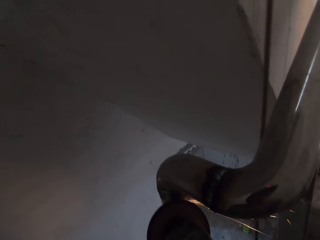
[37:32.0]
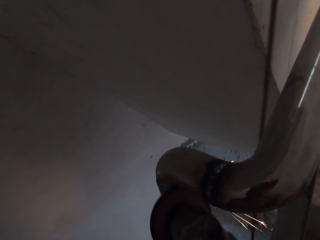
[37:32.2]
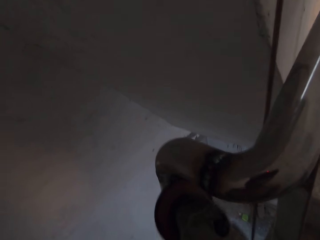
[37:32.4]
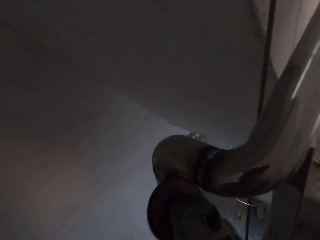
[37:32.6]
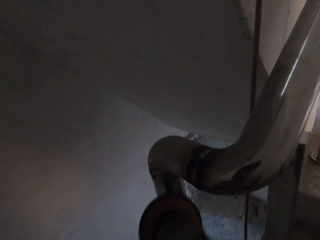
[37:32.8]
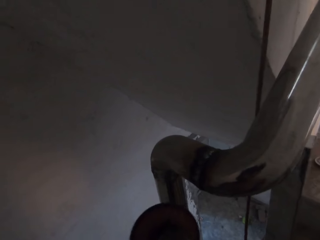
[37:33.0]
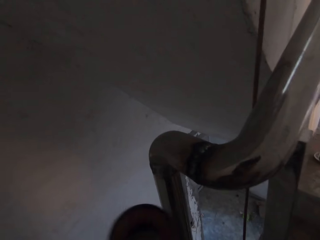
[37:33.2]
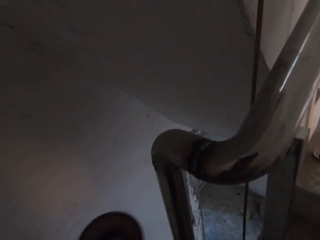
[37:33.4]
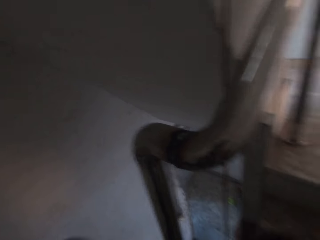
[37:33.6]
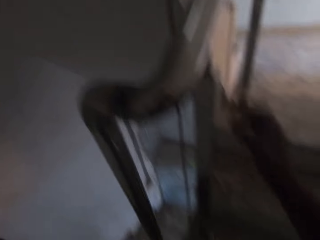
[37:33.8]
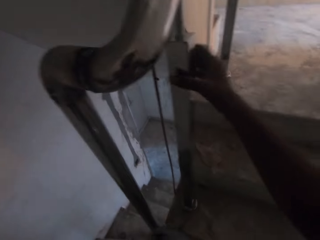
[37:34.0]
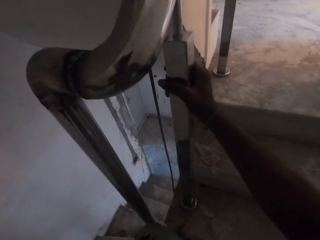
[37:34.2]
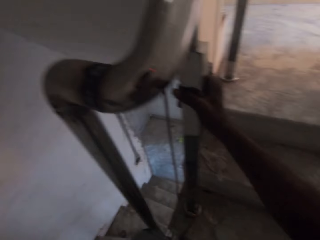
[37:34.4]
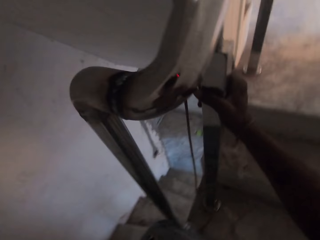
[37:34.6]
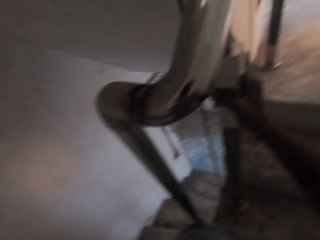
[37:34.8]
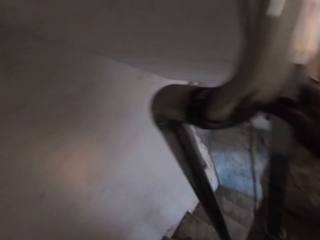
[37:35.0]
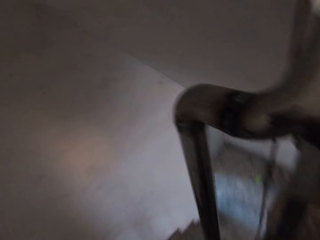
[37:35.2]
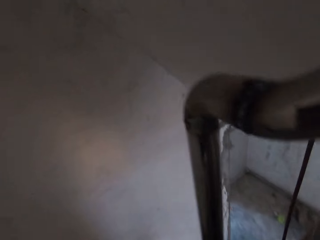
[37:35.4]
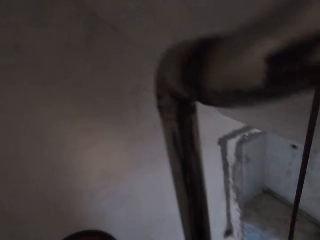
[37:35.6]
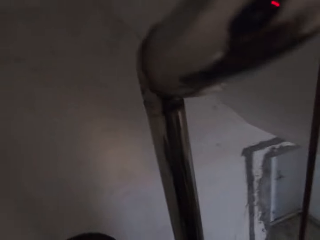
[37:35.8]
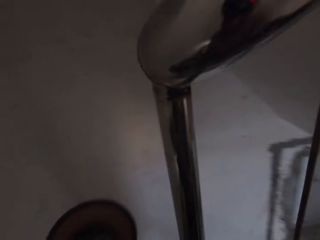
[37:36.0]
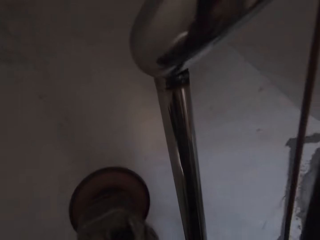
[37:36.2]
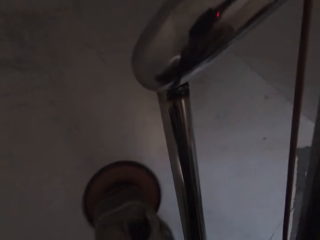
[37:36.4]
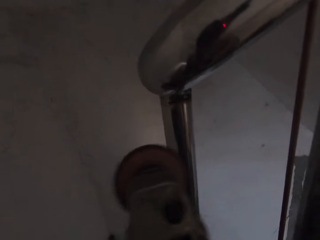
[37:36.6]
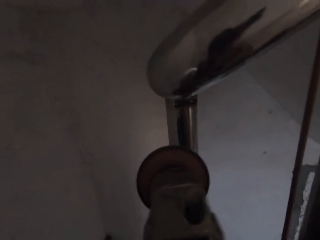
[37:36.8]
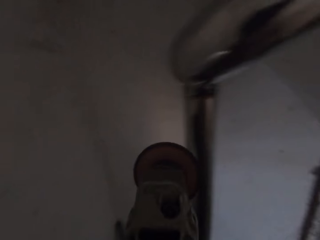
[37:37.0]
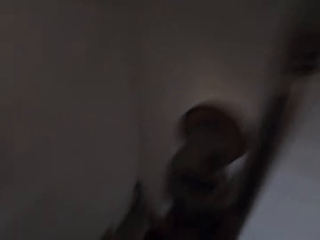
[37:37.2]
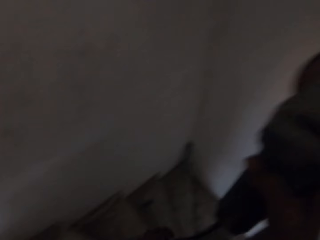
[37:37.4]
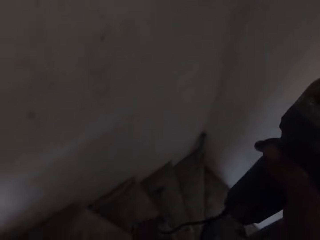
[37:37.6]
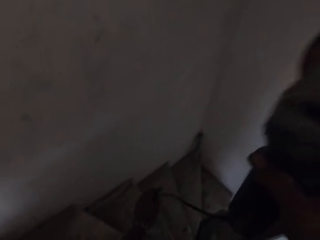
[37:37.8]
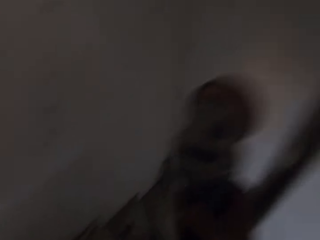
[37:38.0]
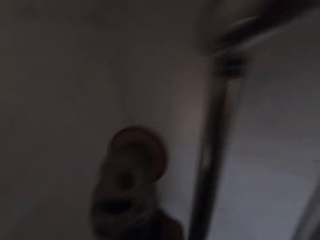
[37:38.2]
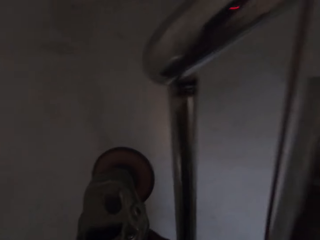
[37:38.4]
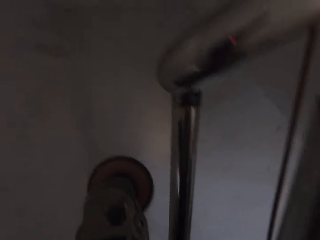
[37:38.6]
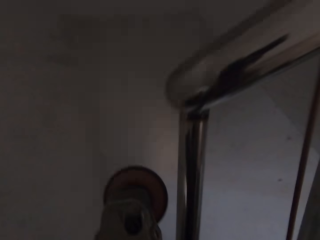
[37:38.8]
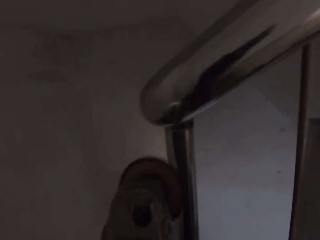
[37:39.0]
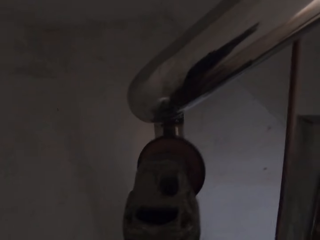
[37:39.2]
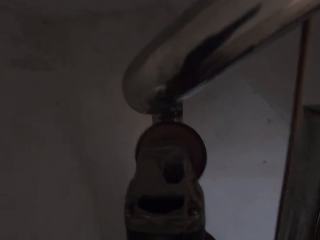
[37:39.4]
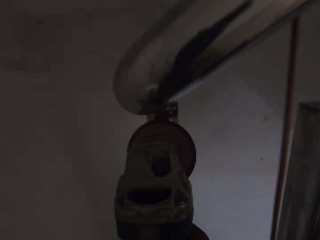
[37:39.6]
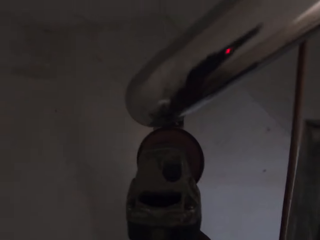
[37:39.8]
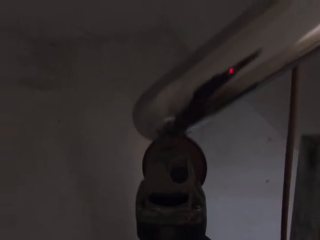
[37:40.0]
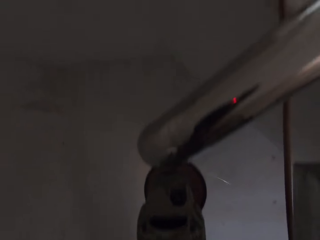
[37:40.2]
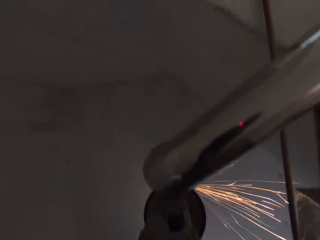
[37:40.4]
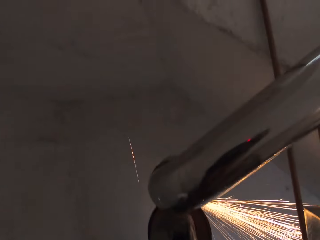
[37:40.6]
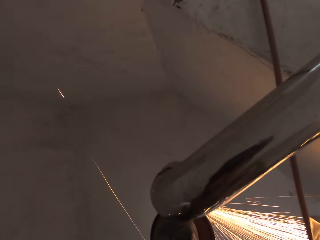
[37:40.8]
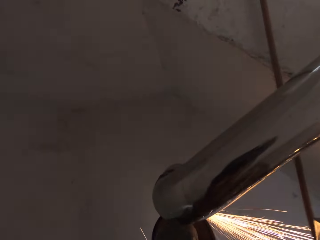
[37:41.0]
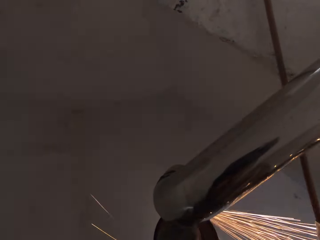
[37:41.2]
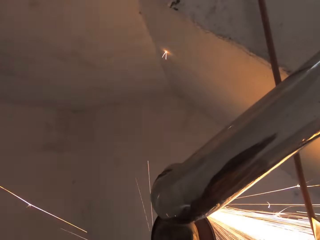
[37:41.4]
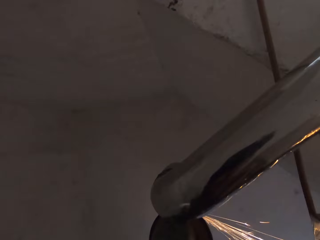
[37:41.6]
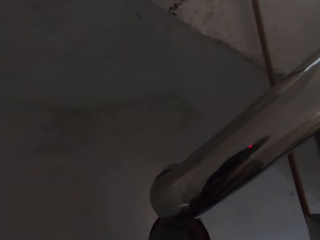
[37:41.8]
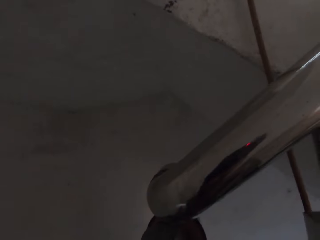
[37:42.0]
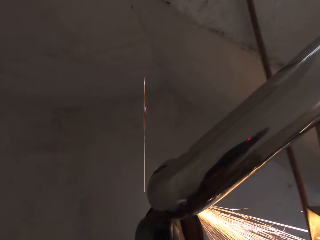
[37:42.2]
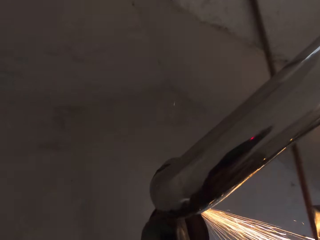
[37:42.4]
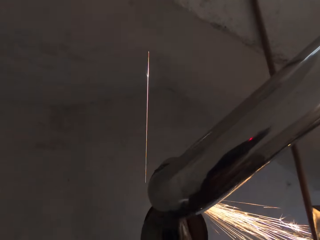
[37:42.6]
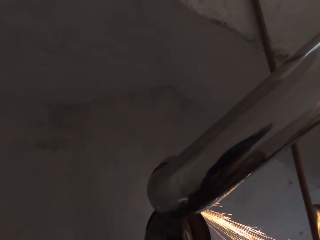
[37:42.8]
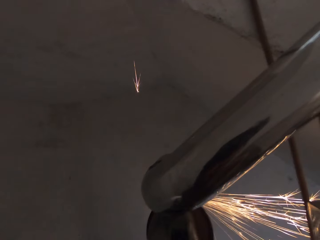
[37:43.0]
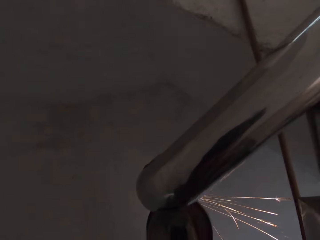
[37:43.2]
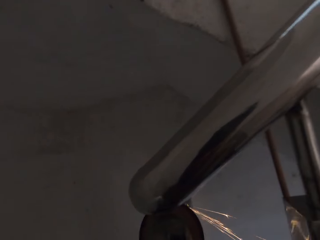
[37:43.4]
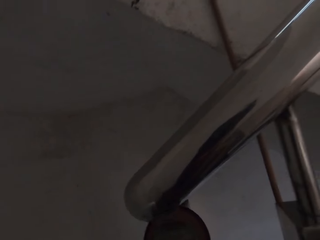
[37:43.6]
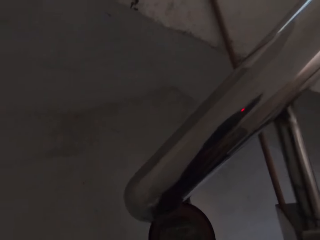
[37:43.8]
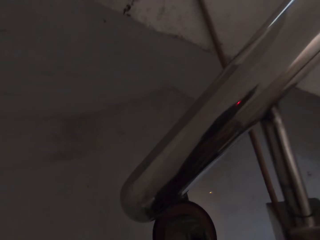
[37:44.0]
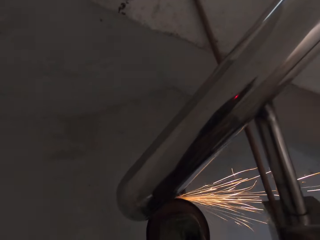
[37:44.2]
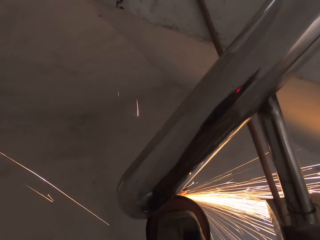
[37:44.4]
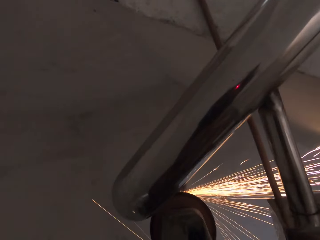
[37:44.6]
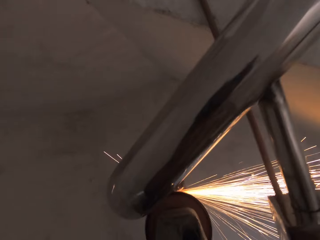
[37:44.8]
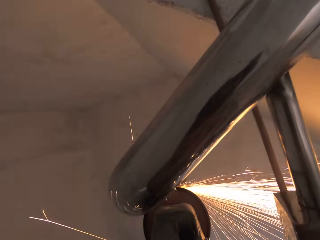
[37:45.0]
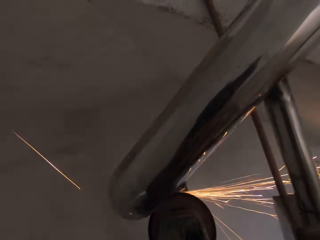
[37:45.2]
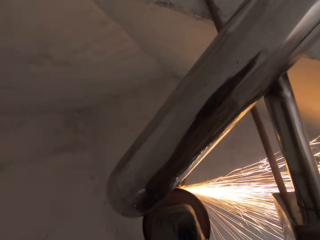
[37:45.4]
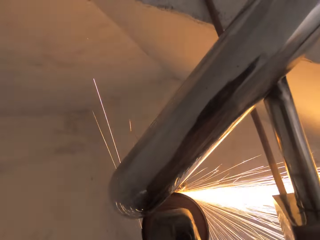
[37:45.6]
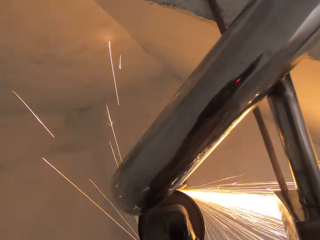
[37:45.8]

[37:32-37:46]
The camera wearer pulls the grinder off the metal rail. He touches the railing with his right hand and holds the metal rail with his hand. He smoothens the stair railing with the angle grinder in his hand.

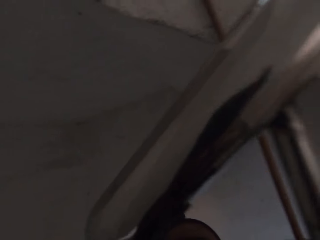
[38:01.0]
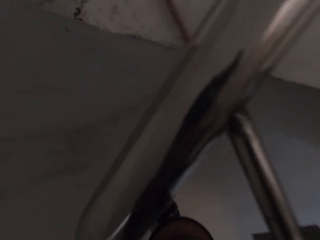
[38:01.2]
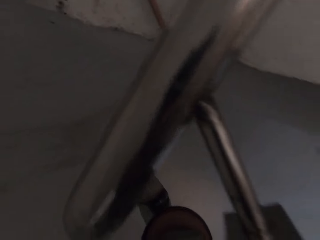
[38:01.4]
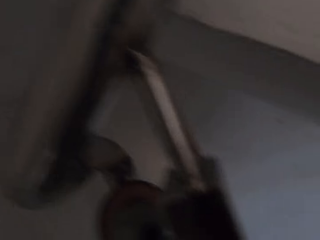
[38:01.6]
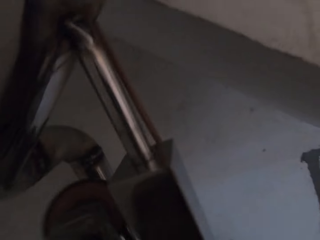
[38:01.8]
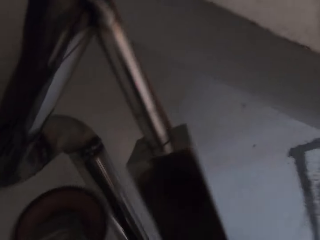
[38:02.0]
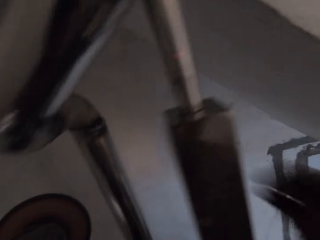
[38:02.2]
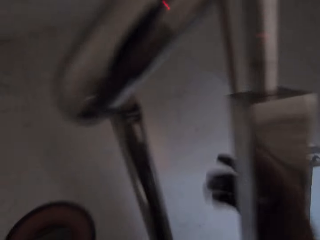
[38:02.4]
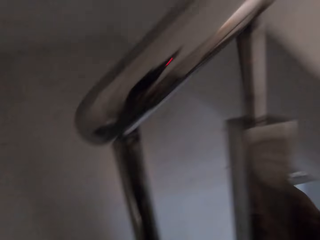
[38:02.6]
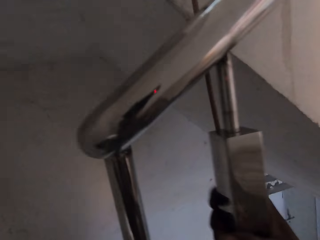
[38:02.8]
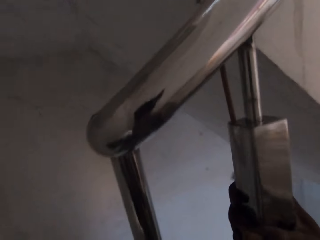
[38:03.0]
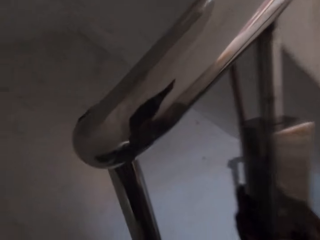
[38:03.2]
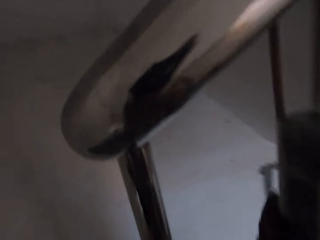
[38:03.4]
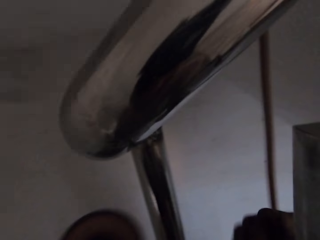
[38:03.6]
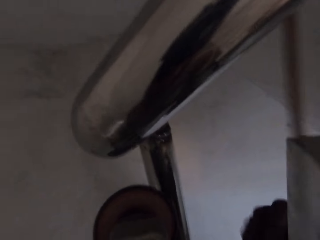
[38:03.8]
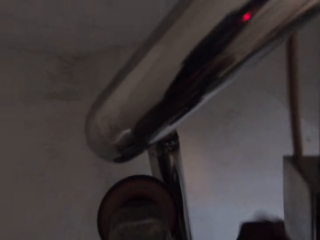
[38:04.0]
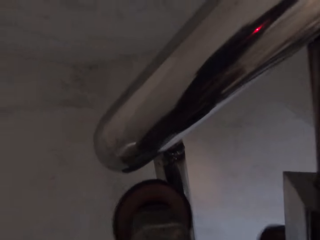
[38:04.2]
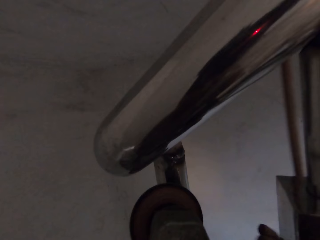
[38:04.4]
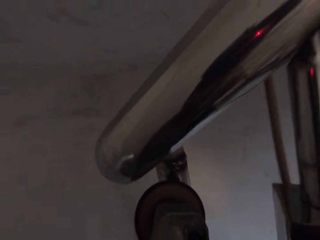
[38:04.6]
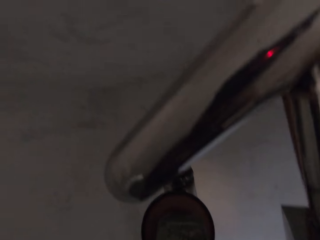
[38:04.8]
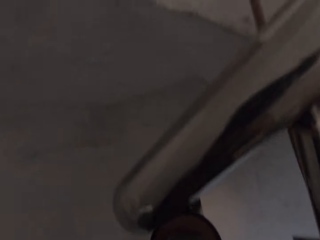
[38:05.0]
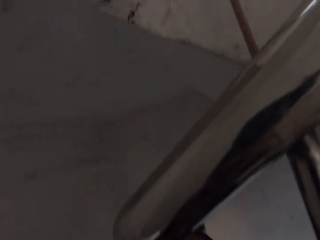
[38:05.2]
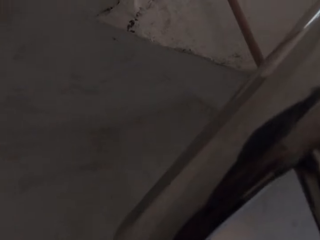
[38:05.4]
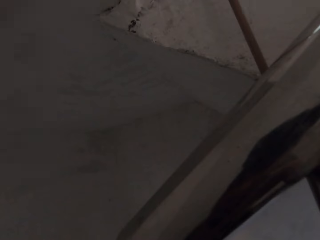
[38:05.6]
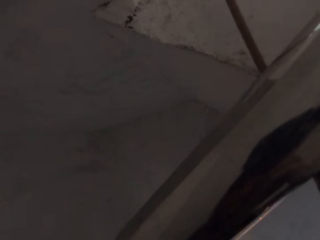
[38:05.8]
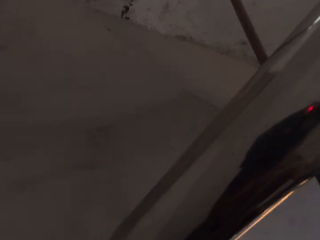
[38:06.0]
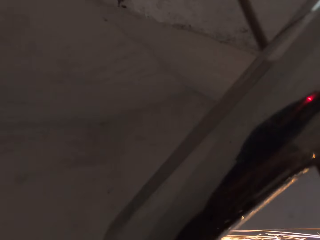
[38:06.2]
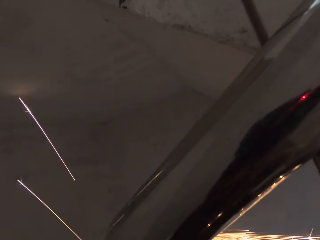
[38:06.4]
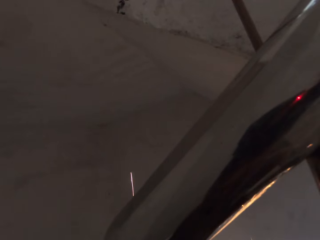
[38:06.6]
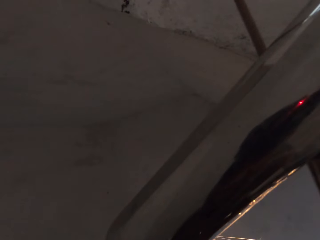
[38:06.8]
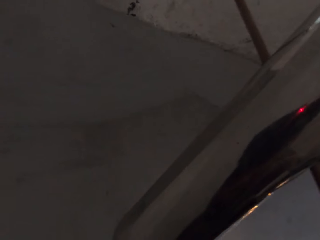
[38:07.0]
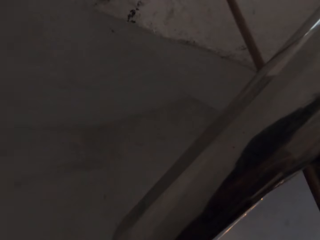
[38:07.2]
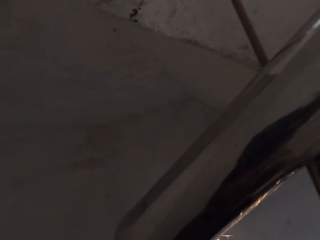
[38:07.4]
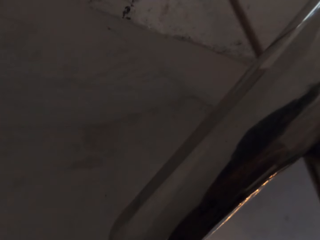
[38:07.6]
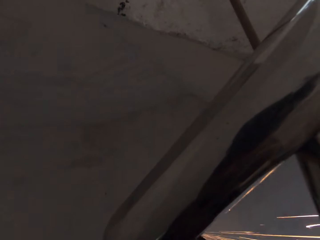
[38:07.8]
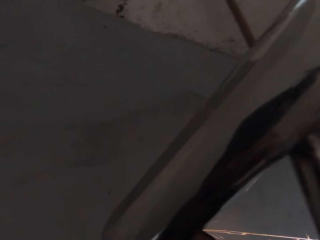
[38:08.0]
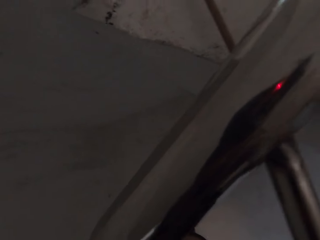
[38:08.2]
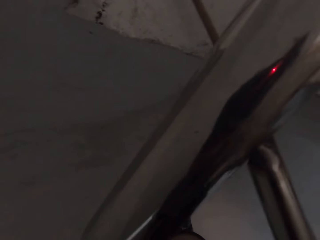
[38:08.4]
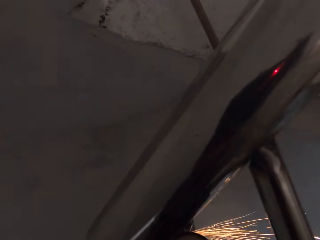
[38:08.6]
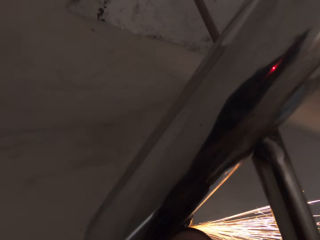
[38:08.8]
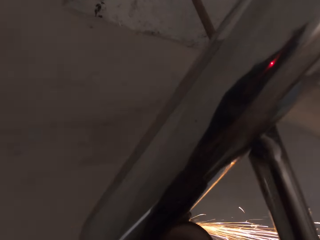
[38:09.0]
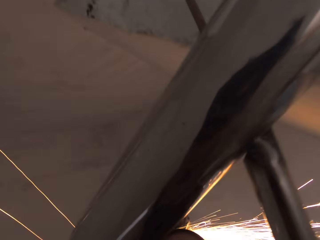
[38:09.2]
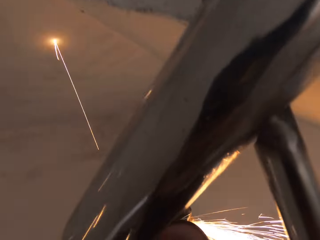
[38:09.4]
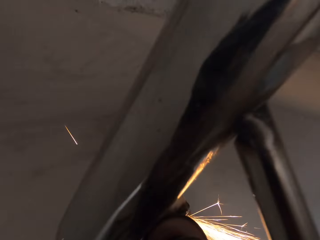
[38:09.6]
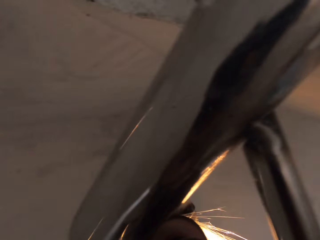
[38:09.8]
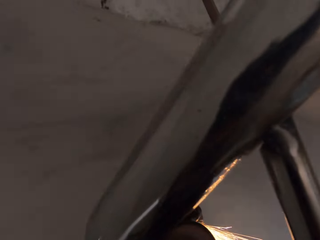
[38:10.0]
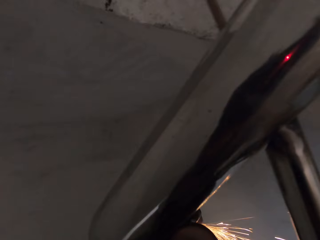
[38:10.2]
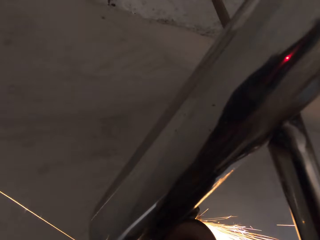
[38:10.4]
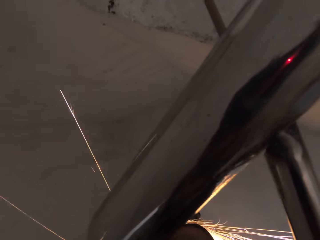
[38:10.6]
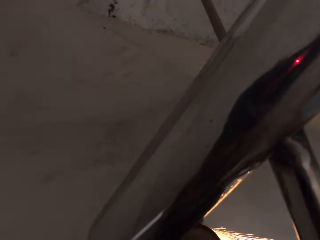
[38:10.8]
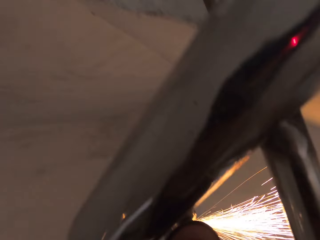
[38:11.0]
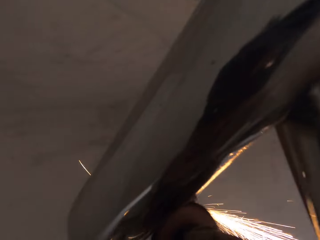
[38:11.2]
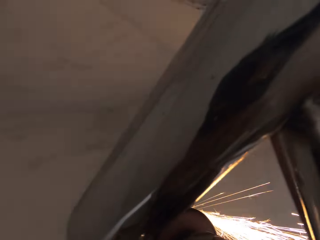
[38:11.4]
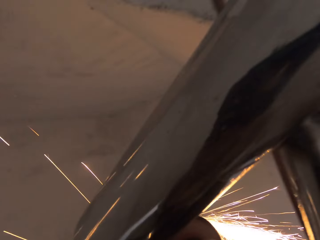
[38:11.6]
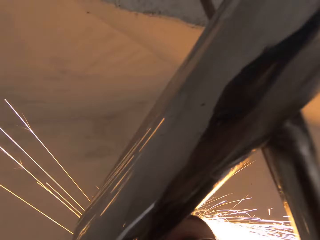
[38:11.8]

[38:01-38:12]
The camera wearer holds the metal rail with his hand and pulls the grinder off the metal rail. He touches the railing with his right hand. He grinds the metal rail with the grinder. He smoothens the stair railing with the angle grinder in his hand.
